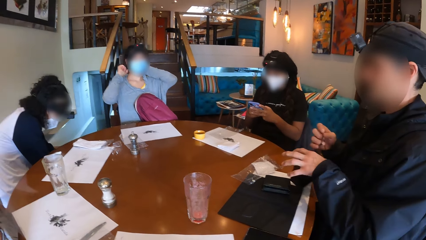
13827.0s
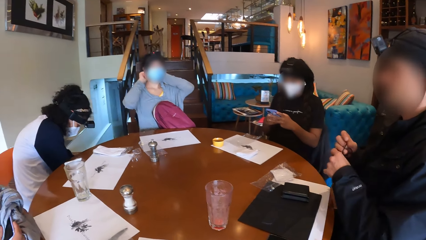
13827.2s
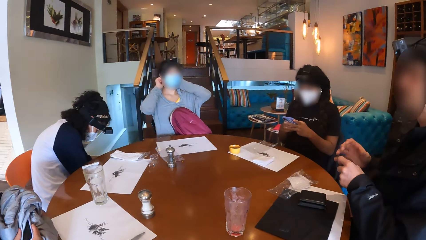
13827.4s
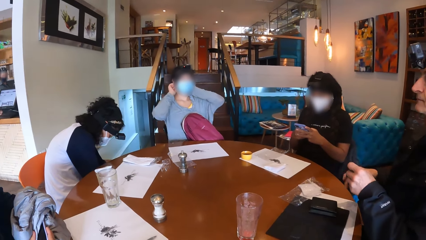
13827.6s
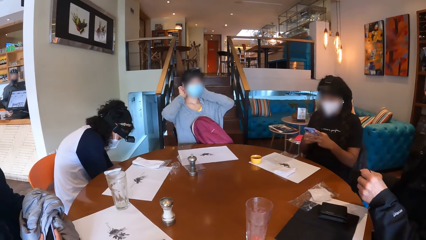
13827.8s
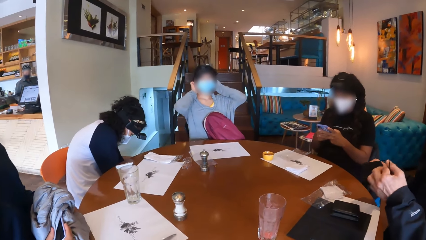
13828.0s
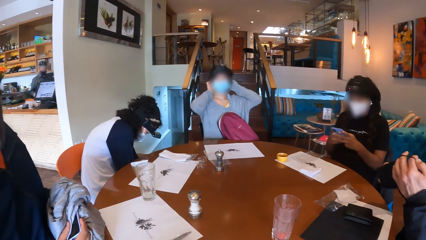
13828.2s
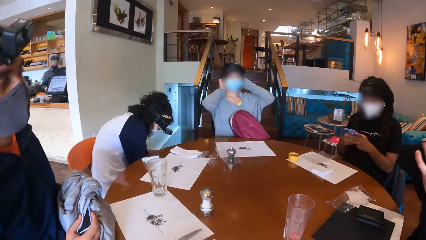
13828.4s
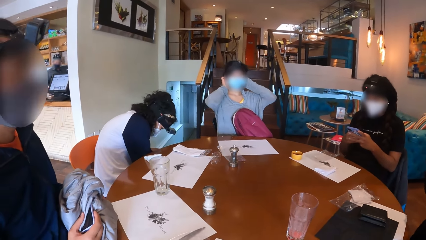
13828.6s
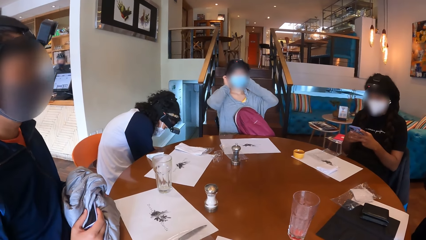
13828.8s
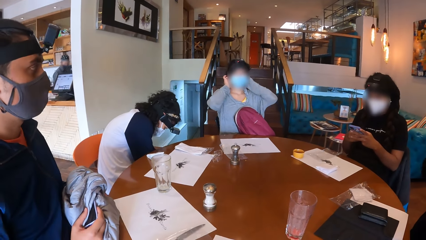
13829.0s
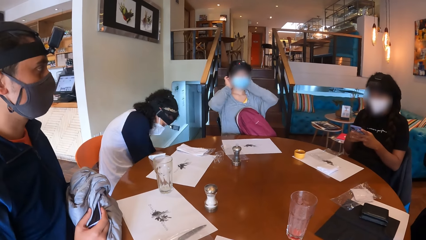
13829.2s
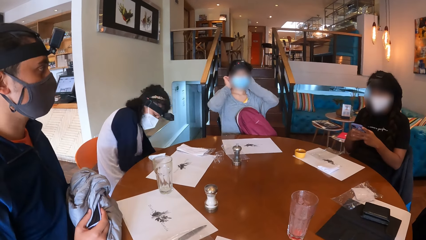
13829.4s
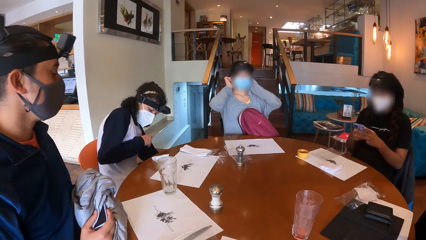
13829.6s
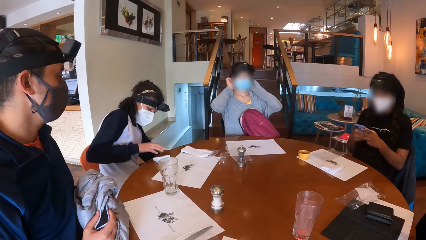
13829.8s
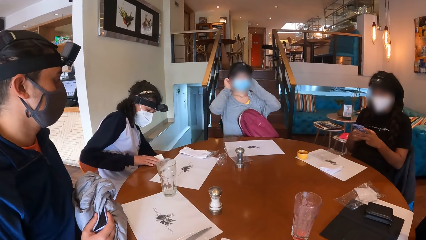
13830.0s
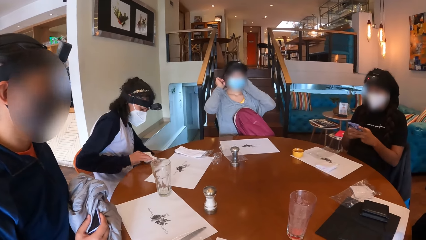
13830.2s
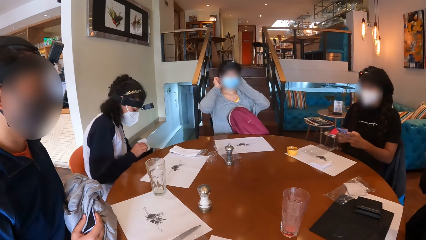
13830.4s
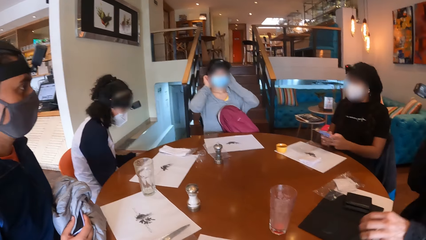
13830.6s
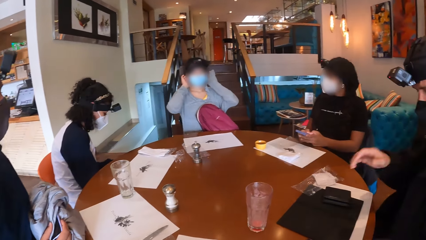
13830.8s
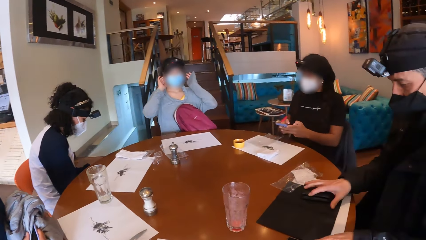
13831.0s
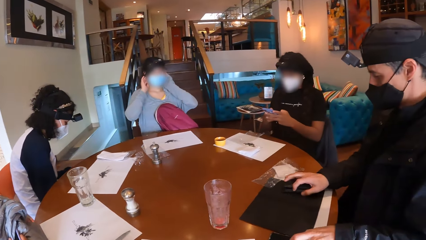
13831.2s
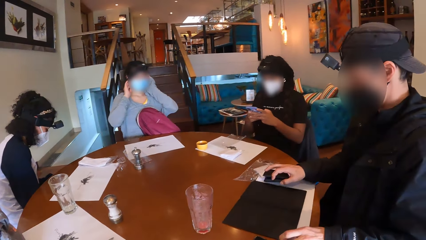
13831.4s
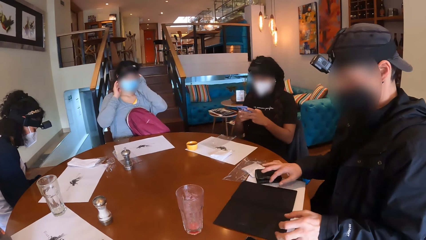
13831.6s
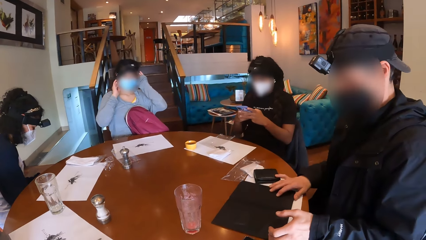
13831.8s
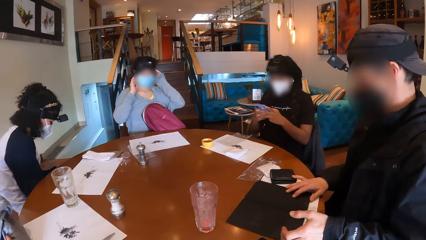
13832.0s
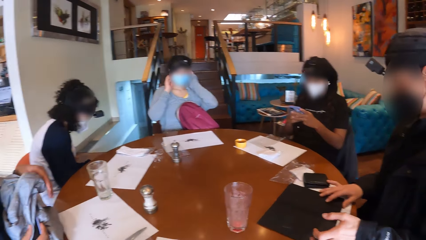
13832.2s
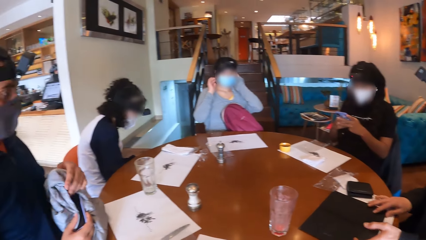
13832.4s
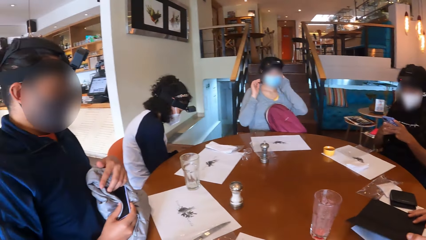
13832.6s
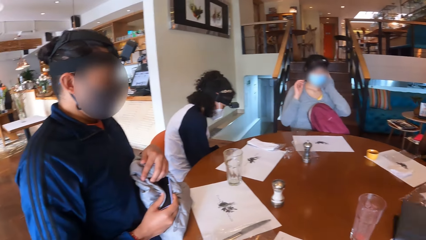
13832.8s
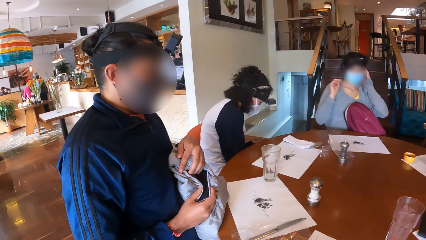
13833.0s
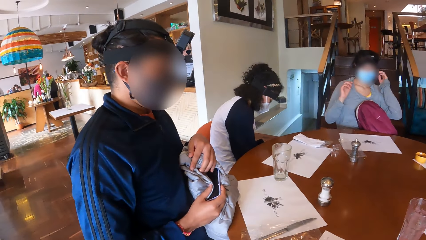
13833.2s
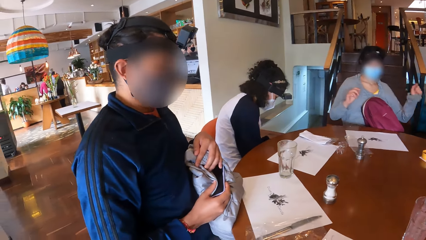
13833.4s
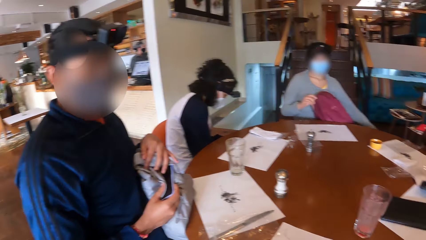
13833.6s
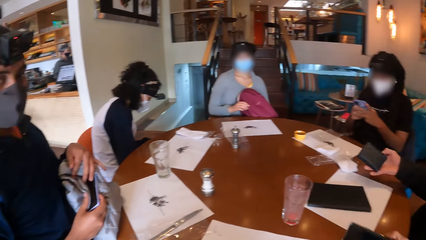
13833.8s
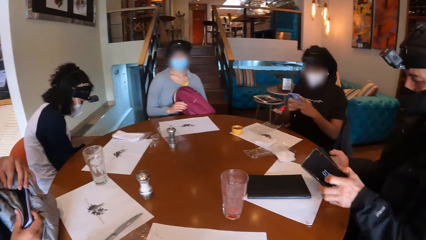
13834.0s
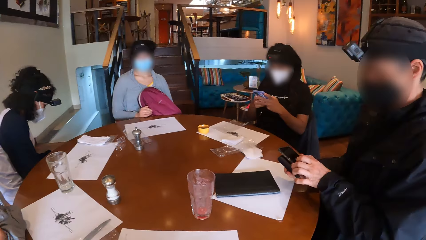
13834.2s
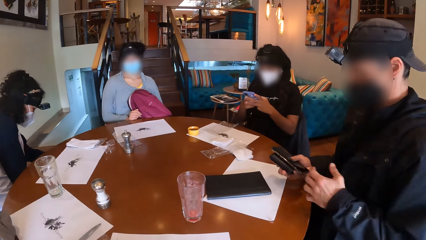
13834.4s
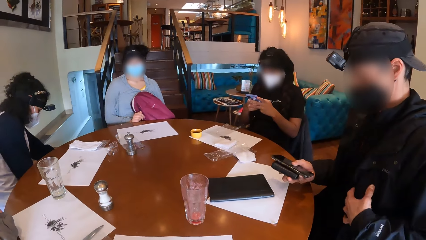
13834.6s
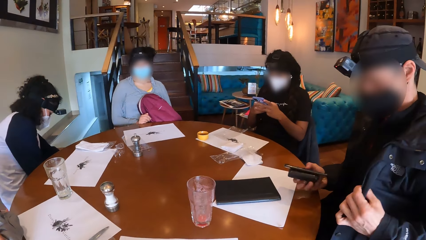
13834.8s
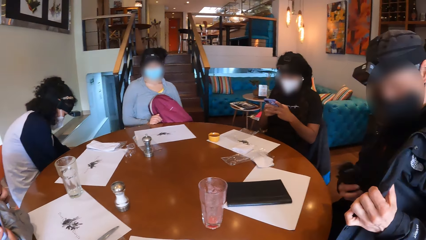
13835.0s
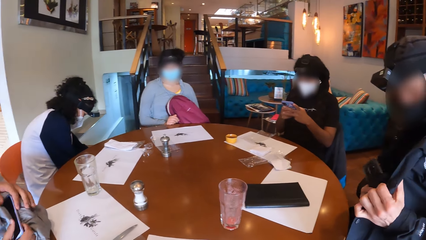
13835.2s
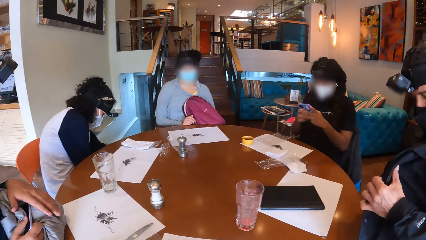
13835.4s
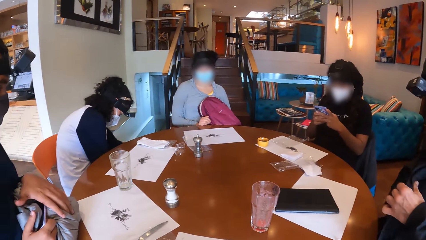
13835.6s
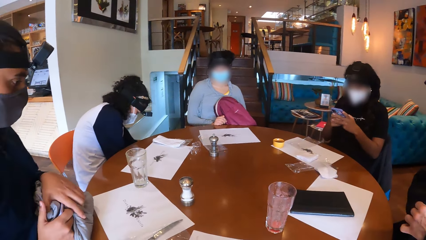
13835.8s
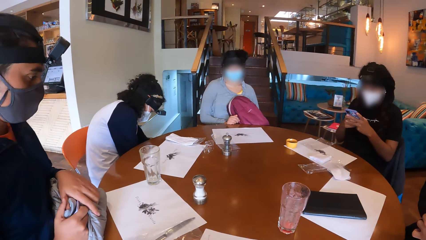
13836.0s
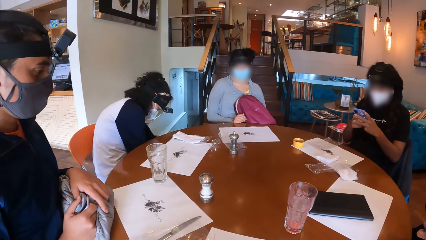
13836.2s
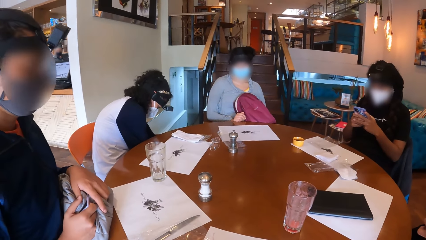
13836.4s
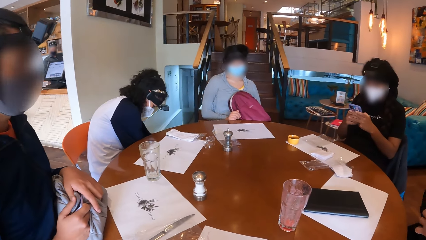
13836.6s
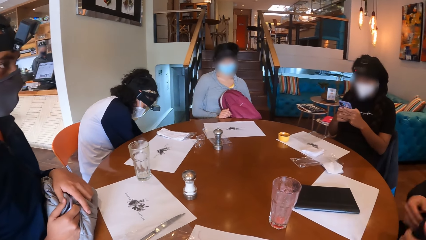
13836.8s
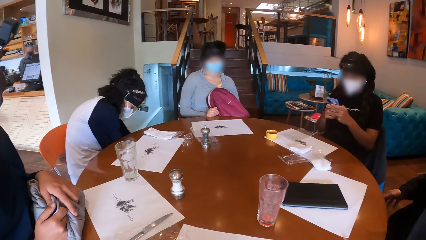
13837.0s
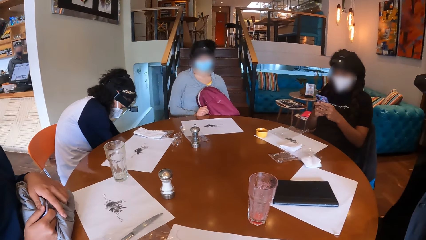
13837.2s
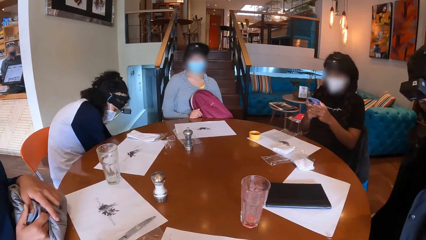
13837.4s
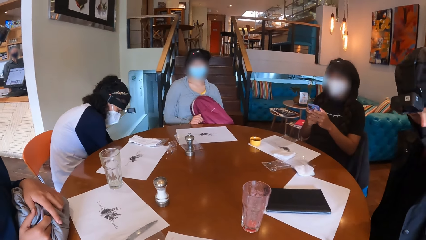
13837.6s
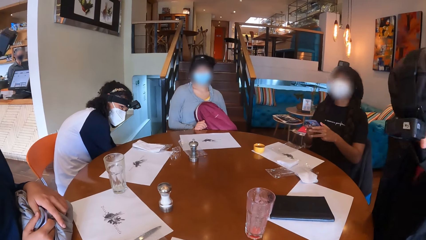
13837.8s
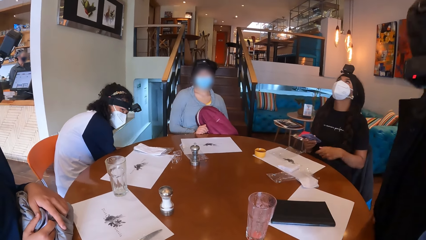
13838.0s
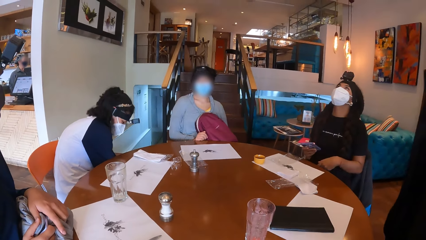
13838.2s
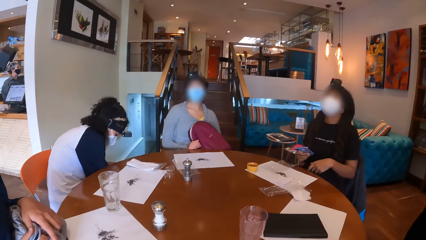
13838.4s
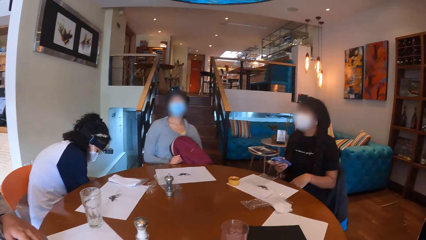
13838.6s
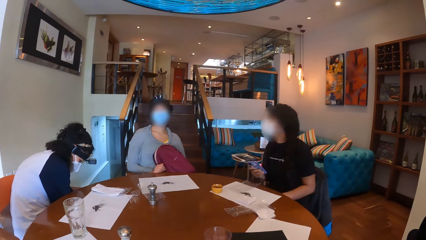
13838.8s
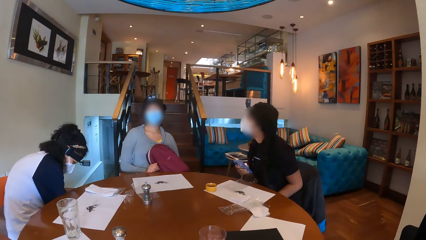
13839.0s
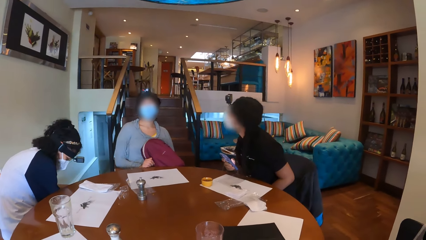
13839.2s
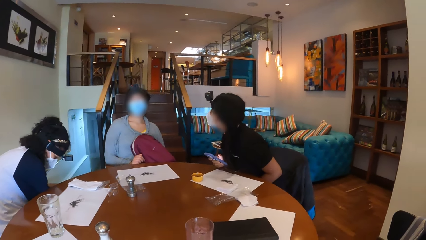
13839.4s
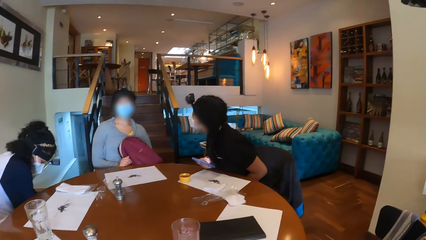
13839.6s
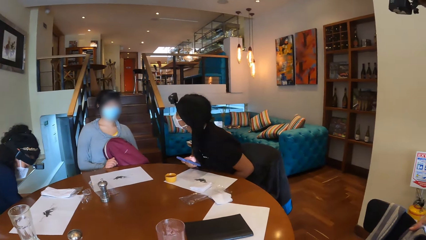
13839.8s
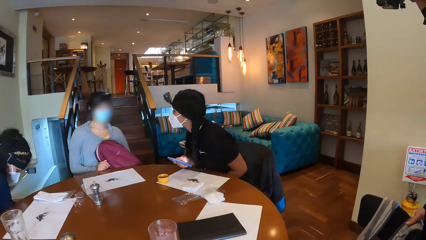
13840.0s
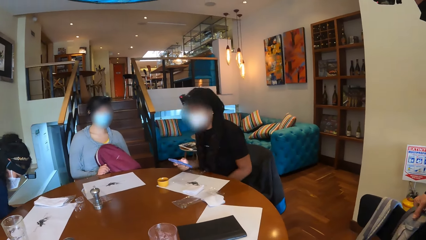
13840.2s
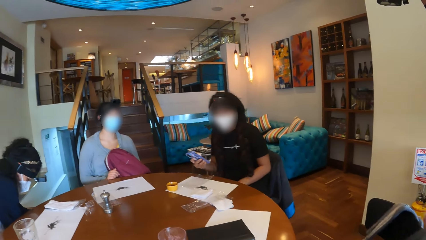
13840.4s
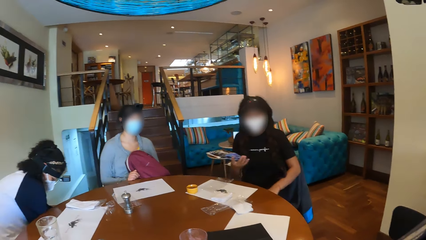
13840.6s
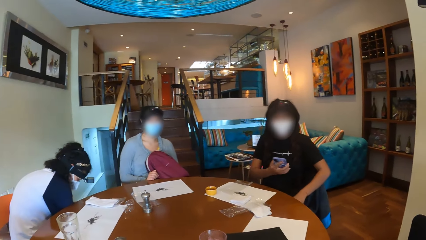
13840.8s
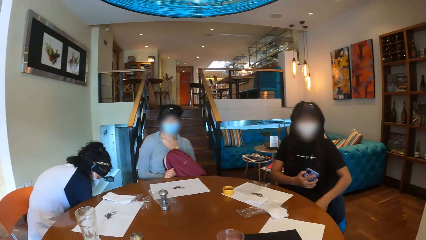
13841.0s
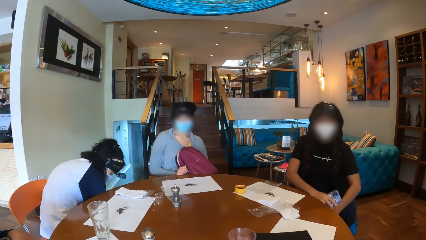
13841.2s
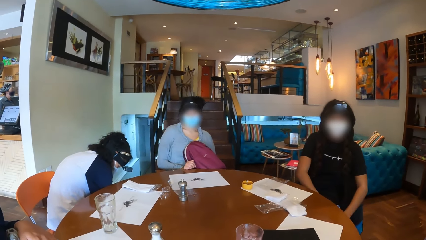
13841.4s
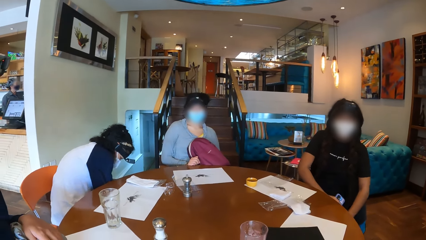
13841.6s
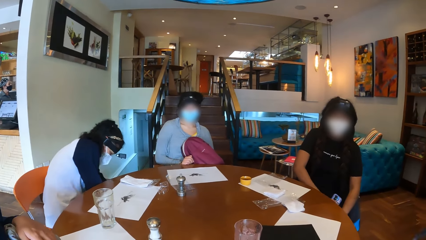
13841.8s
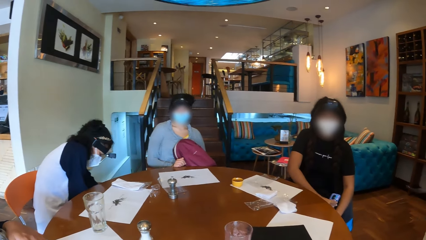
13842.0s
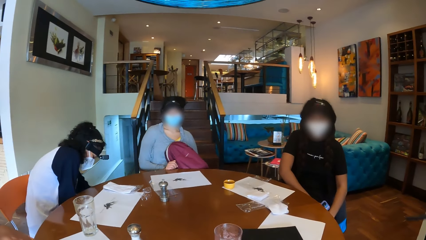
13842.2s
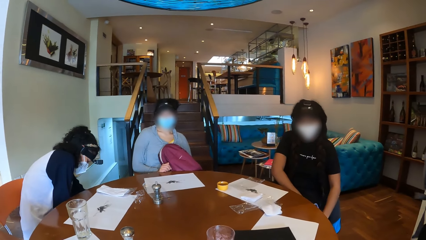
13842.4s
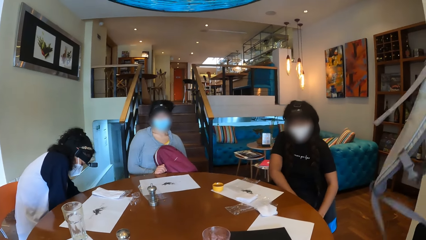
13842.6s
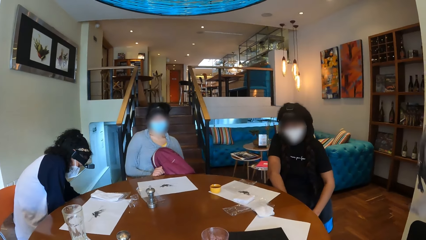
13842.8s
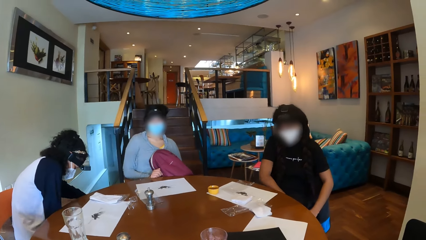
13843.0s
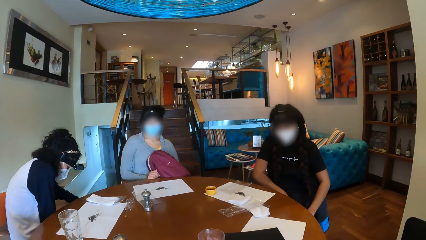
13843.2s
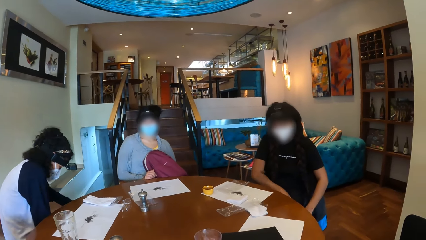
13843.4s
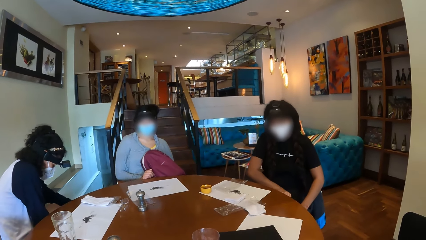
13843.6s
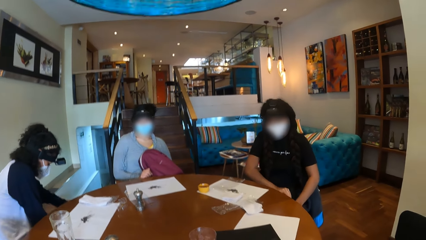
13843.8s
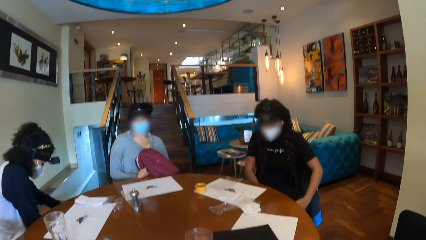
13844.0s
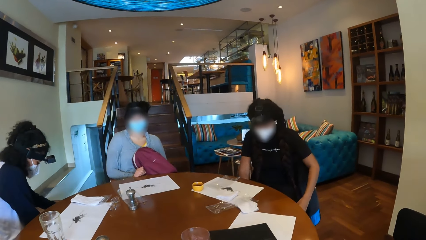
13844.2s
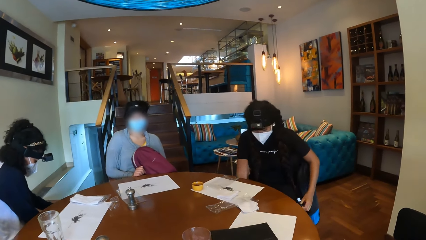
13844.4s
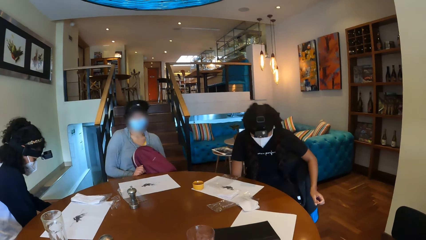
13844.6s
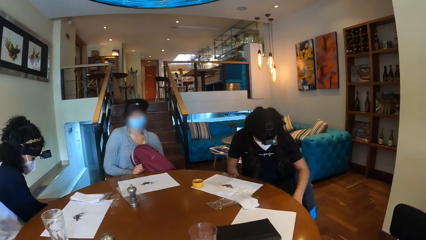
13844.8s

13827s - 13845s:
The man wears the facemask on his face with both hands. The girl picks the receipt from the table with her right hand. The man moves the wallet from the book to the table with his right hand. The man moves the mask on the table. The man opens the book on the table with both hands. The man picks the wallet from the table with his right hand. The man picks a phone from the table with his left hand. The man passes the phone from his left hand to his right hand. The man puts the phone and wallet in his jacket with his right hand. The man wakes up from the chair. Another girl puts her right hand on the table. The girl removes her right hand from the table. The girl puts the phone in her left pocket with her right hand.
